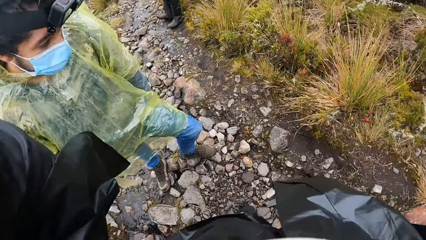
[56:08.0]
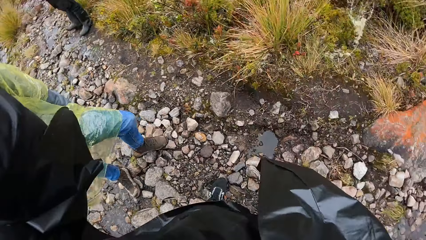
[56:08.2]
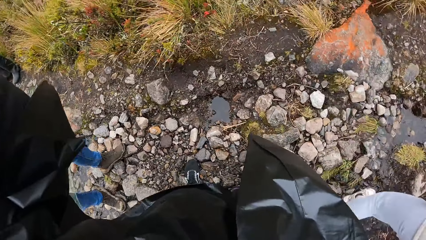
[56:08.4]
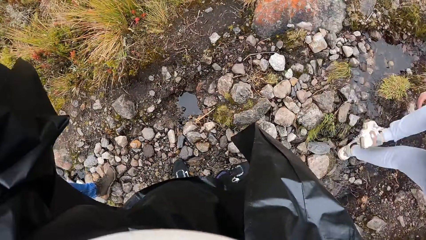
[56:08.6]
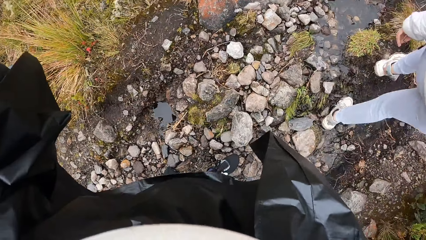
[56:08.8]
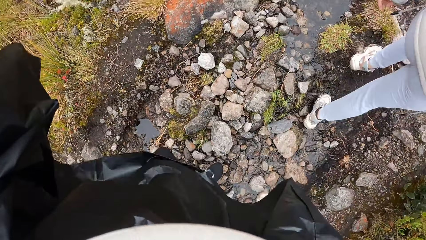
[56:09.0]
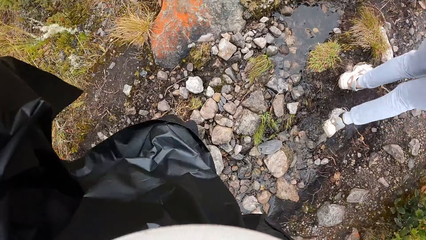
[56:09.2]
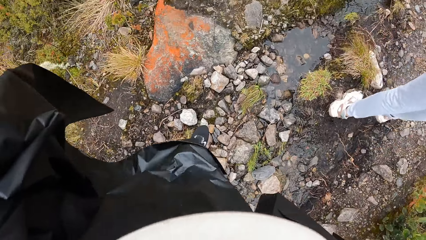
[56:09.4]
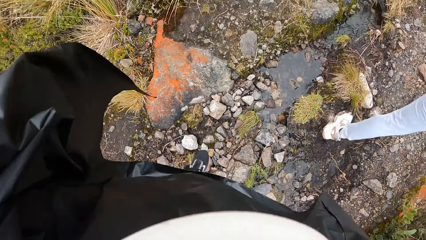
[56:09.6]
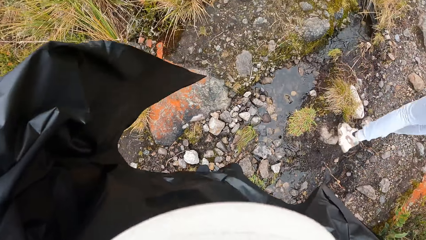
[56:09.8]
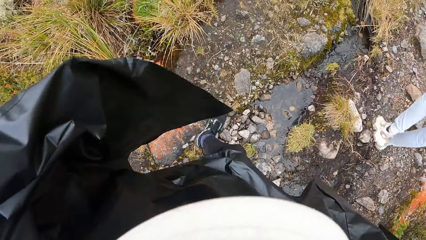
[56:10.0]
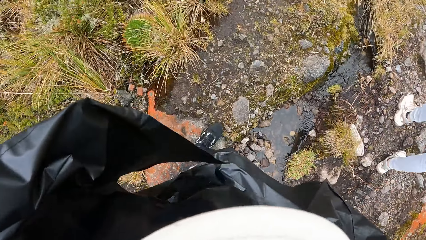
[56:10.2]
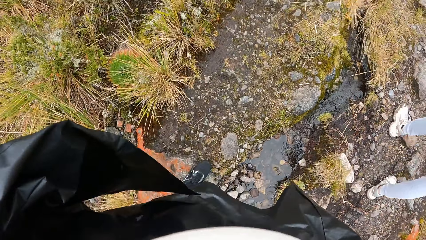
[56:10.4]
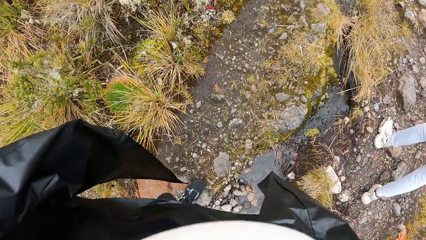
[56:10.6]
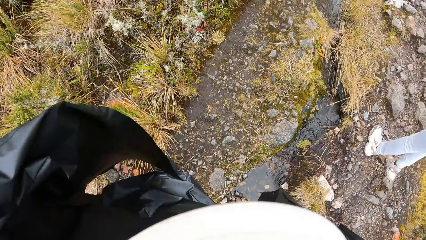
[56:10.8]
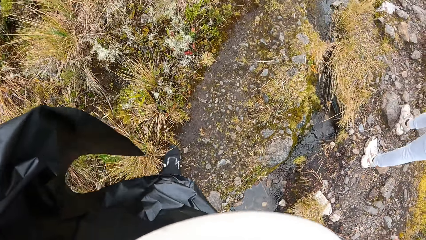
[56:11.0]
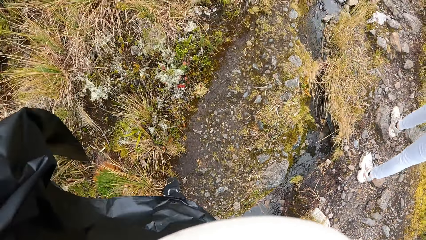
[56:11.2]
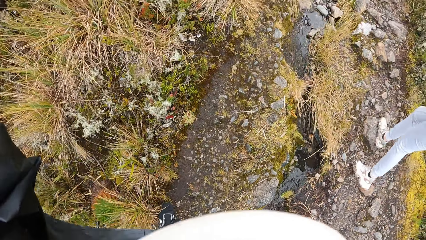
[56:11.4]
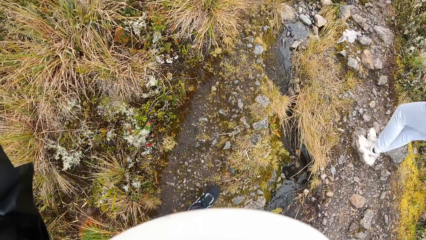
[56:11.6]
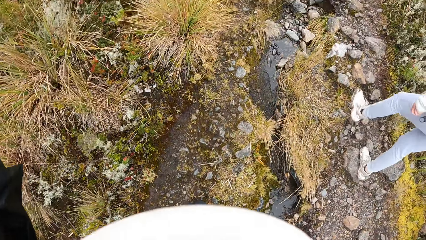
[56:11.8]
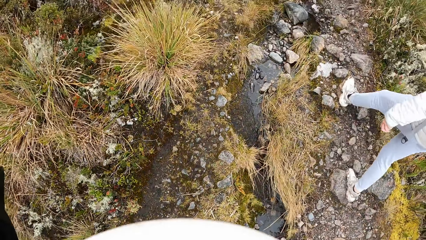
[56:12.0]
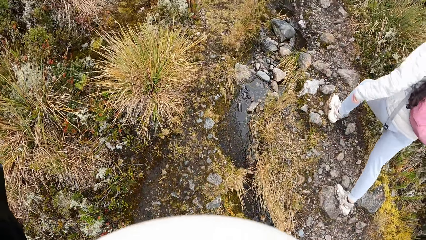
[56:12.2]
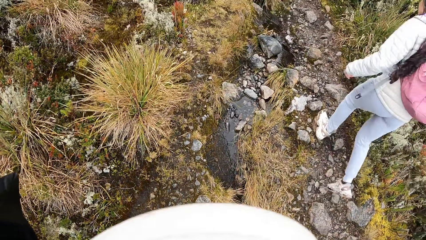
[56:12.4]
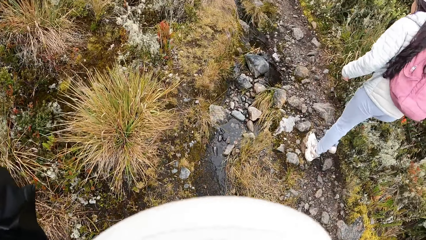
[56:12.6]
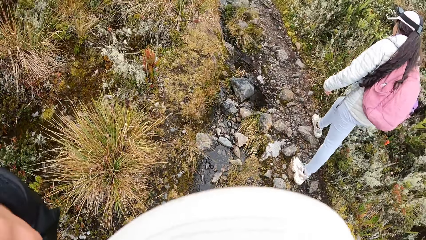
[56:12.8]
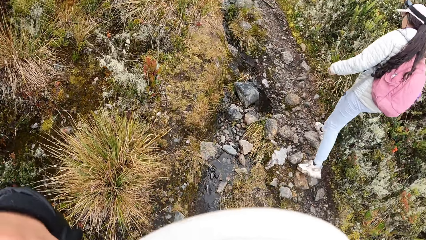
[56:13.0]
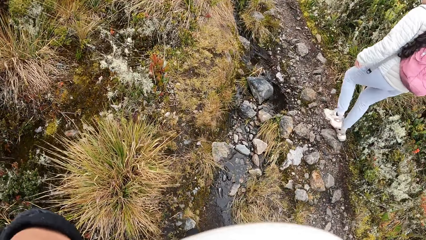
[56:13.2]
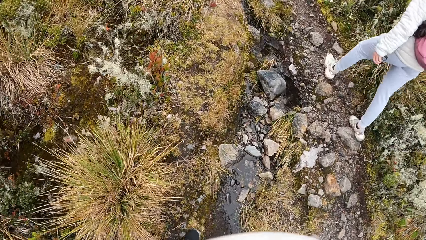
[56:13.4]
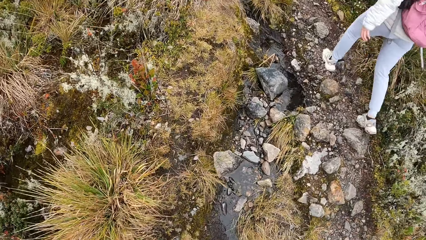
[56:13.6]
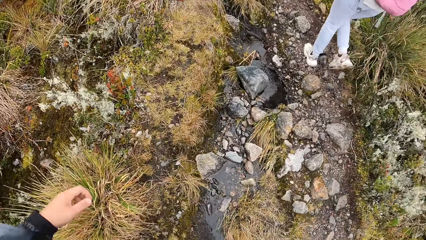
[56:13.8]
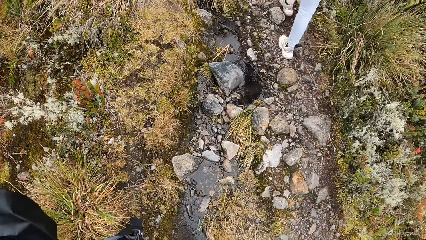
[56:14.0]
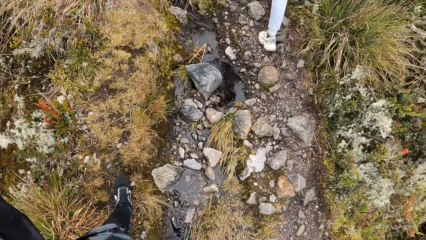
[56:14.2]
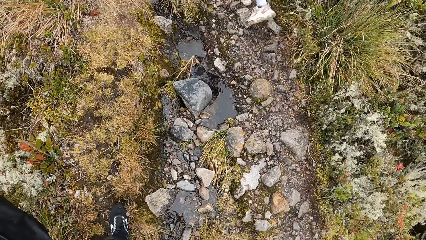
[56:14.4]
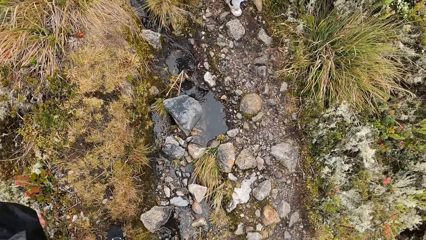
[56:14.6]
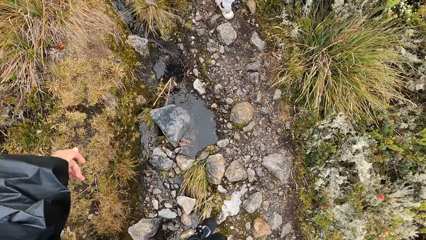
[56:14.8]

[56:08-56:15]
The camera wearer starts walking.

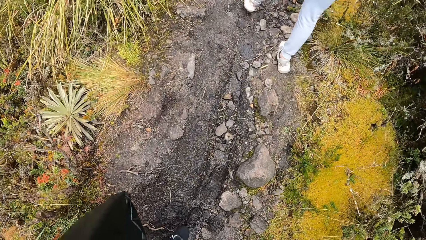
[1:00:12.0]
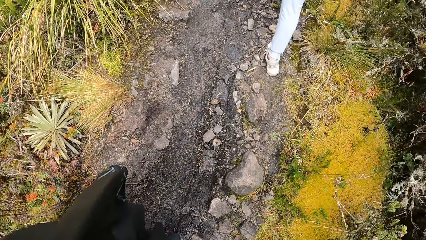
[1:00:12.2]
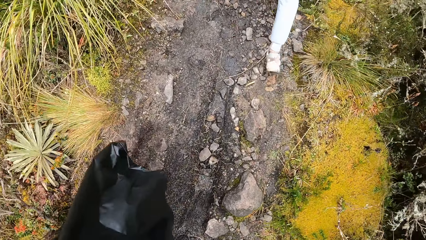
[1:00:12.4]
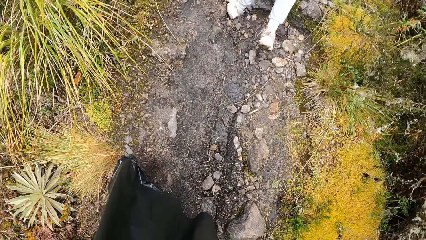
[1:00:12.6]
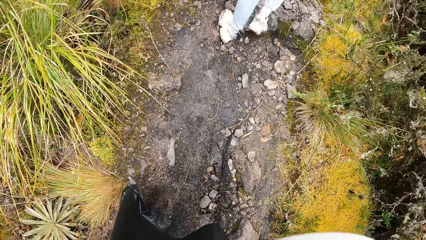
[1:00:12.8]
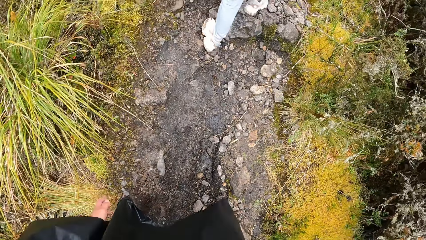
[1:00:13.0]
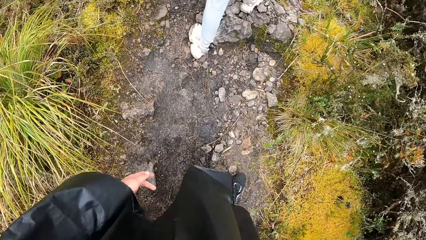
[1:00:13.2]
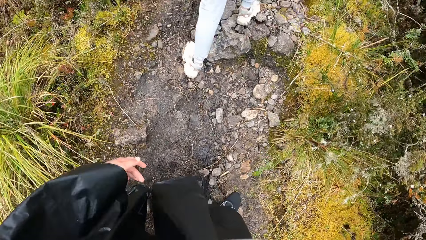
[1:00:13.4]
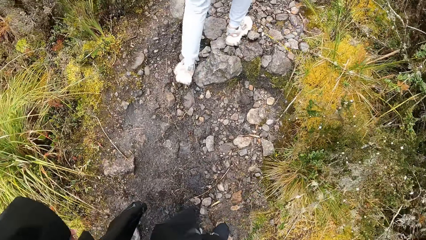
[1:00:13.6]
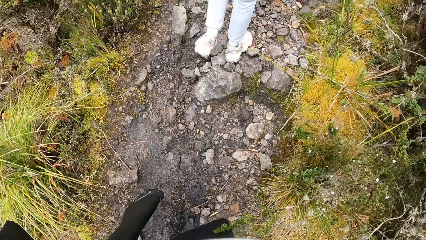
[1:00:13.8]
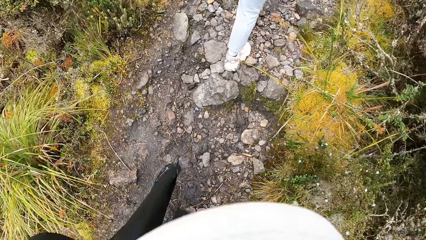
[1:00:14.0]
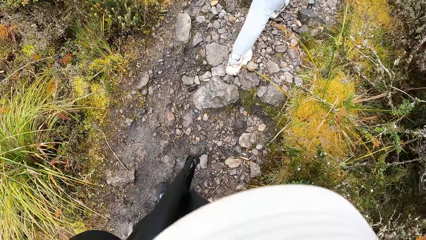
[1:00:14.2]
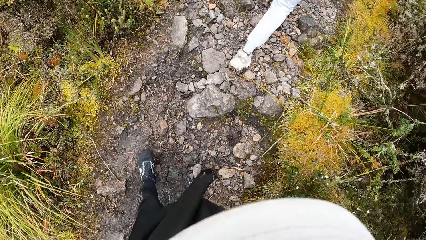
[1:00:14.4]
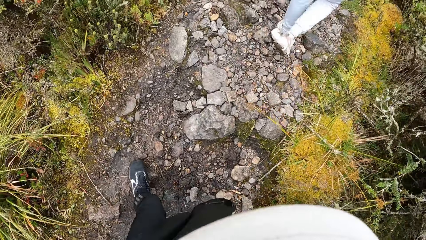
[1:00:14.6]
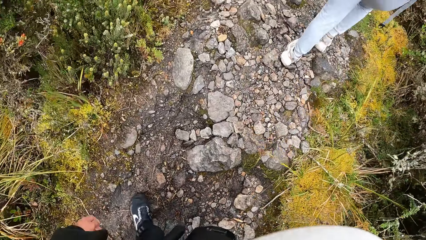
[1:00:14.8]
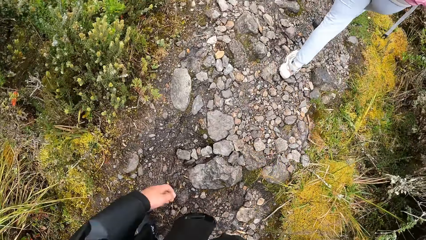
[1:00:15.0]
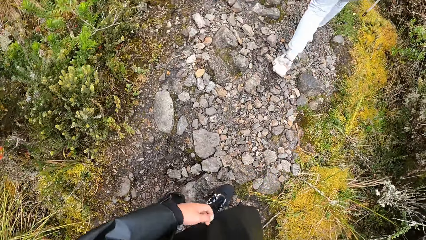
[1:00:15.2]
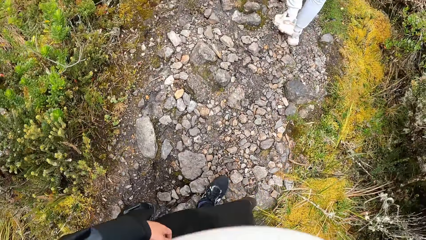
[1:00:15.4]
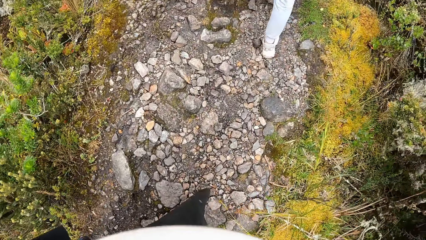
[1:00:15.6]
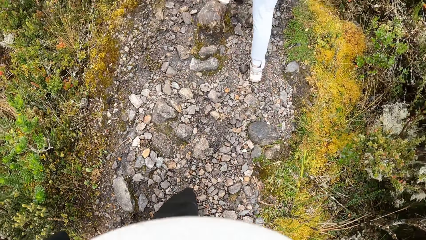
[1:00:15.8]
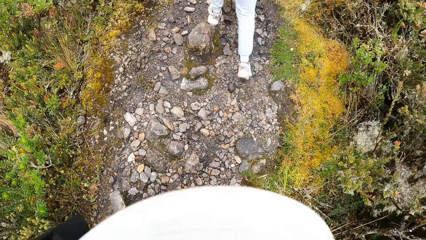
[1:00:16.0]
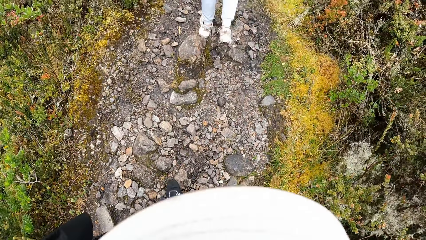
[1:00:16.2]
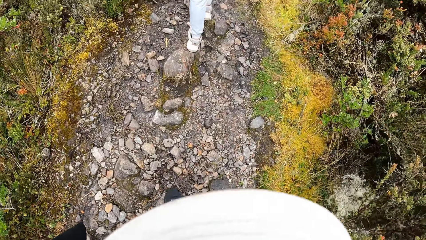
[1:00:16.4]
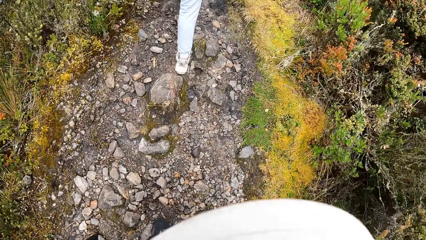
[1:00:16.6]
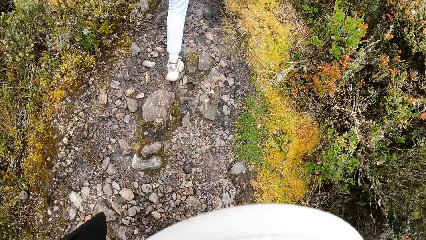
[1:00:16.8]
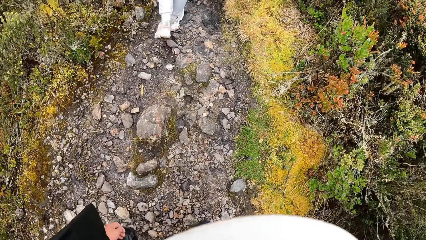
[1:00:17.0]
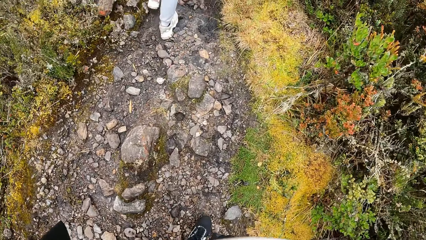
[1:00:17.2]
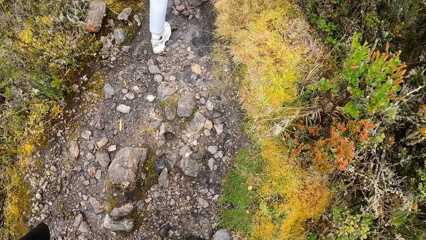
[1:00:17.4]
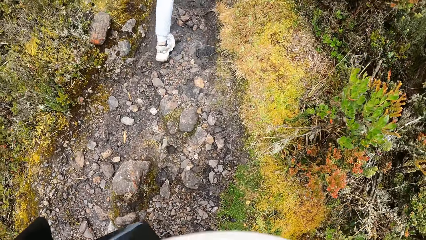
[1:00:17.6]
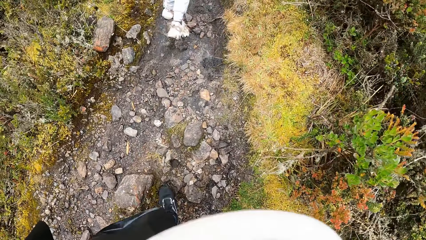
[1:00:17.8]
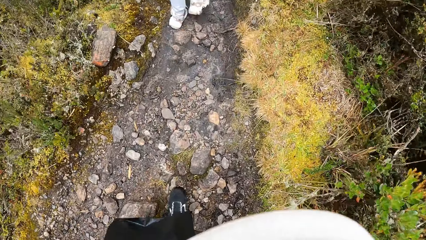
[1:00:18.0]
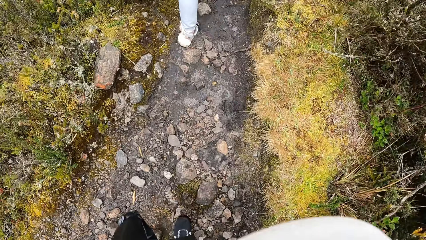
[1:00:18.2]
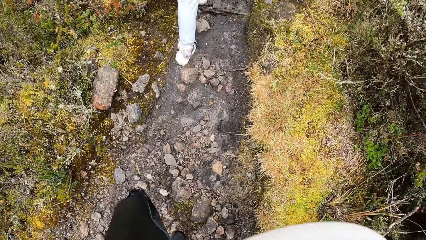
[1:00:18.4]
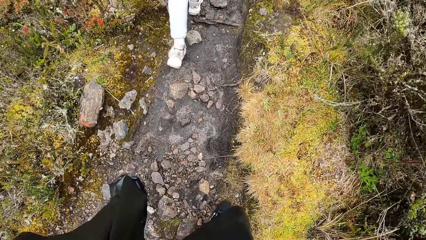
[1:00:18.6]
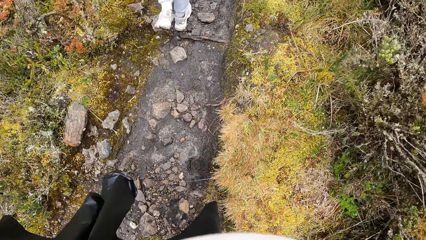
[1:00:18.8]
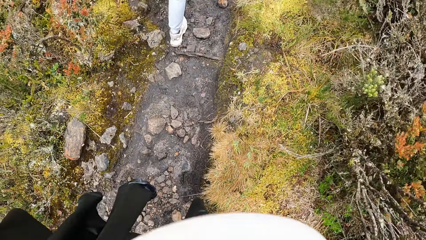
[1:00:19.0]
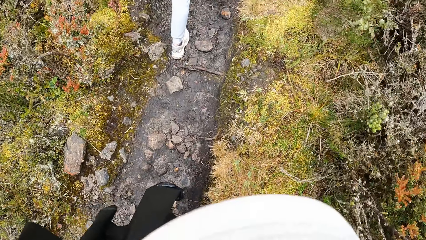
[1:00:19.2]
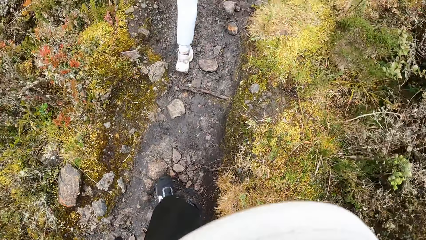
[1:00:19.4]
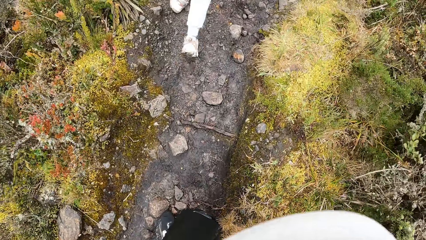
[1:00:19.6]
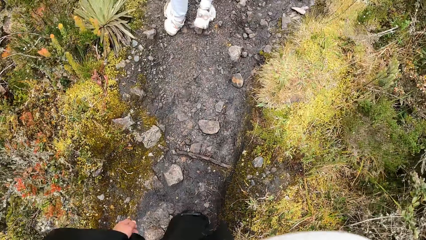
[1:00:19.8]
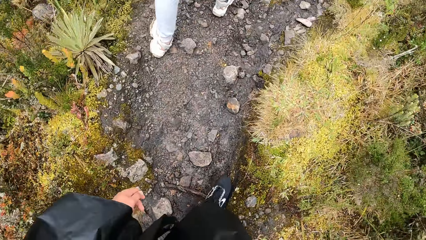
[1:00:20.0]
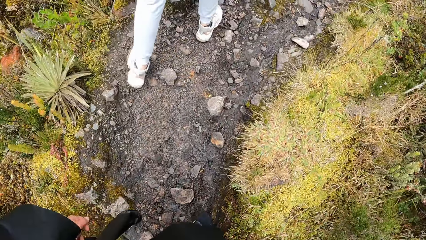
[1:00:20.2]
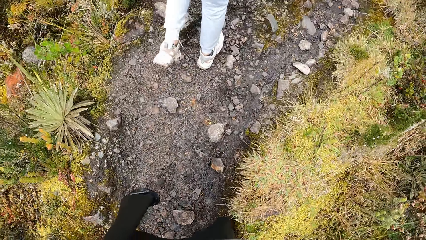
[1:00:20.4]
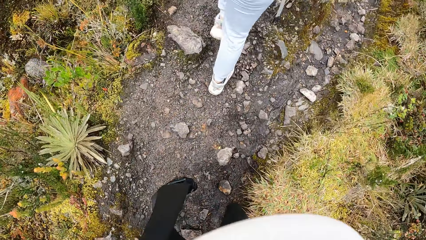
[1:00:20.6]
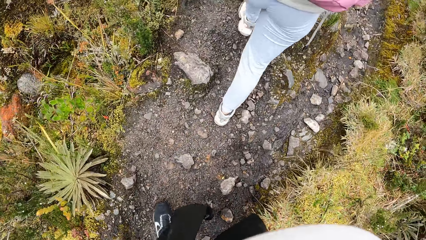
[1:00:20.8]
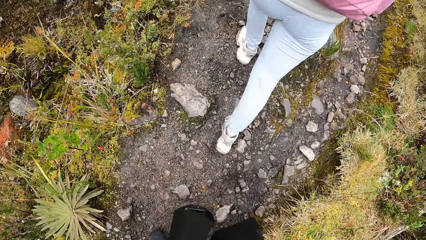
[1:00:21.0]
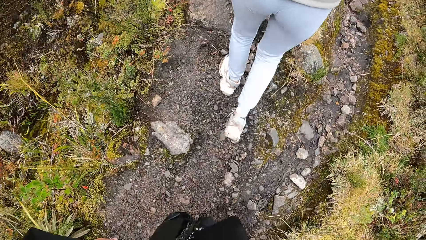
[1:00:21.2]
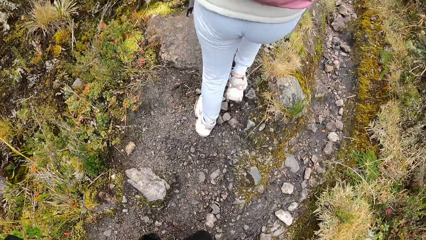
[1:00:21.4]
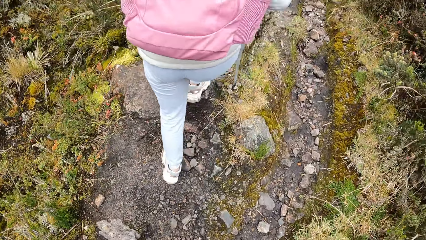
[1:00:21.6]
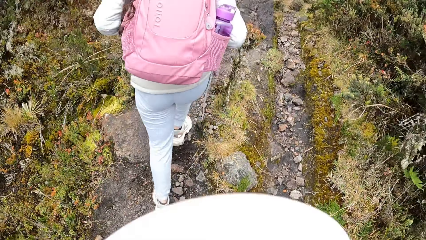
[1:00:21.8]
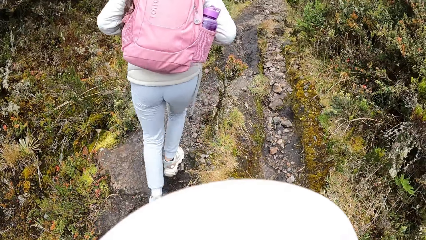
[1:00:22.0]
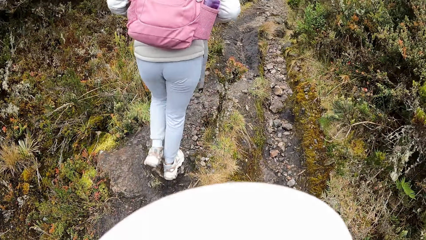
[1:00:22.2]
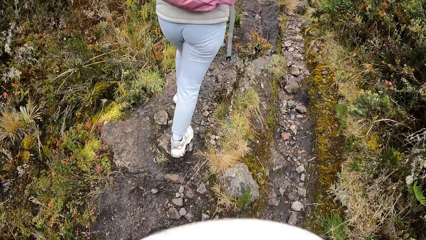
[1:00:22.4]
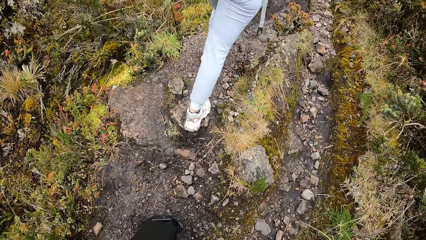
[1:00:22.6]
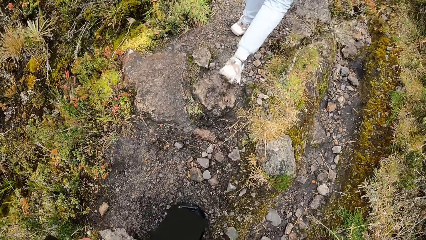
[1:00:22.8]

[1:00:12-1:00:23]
The camera wearer moves the hand to the dress. They touch the dress.
